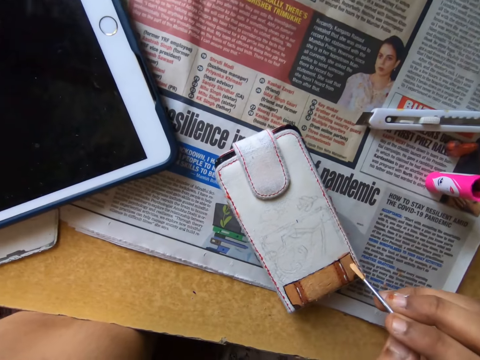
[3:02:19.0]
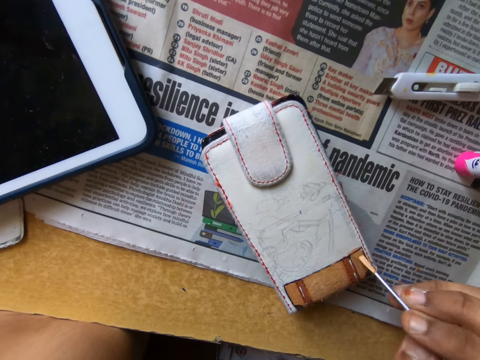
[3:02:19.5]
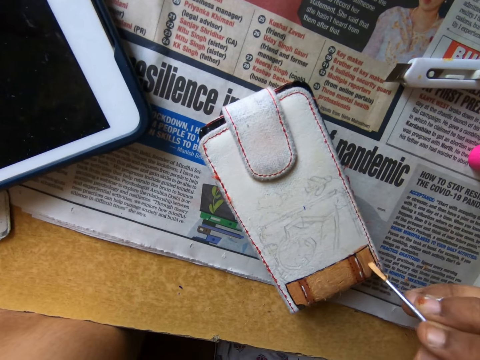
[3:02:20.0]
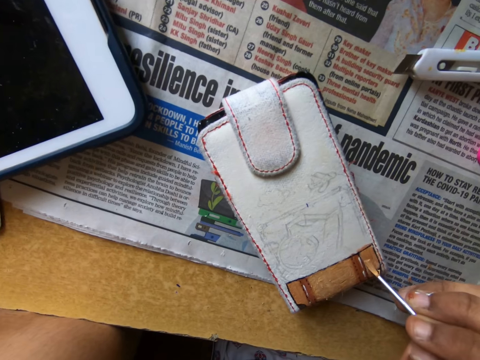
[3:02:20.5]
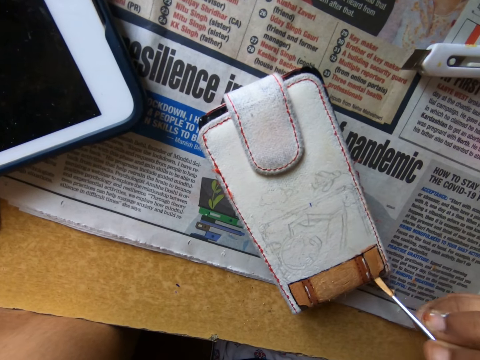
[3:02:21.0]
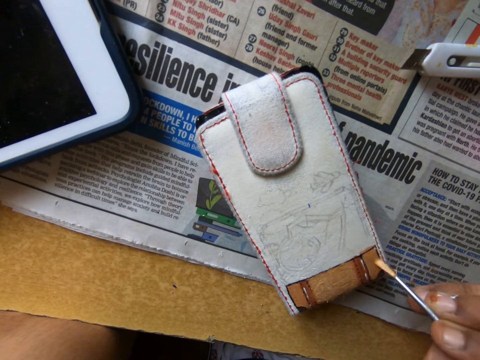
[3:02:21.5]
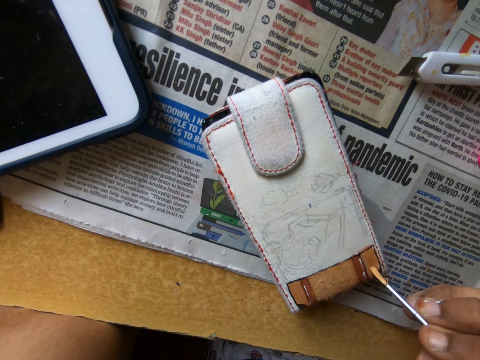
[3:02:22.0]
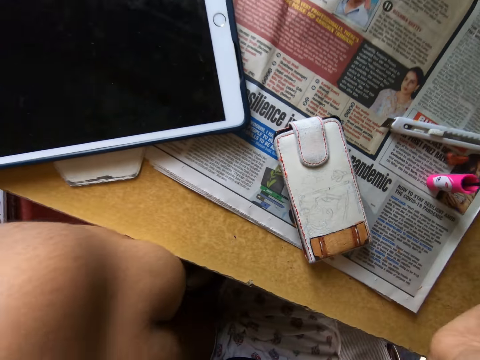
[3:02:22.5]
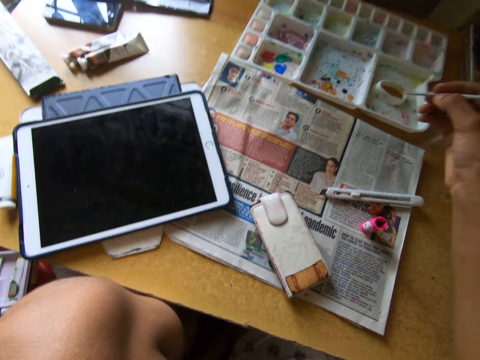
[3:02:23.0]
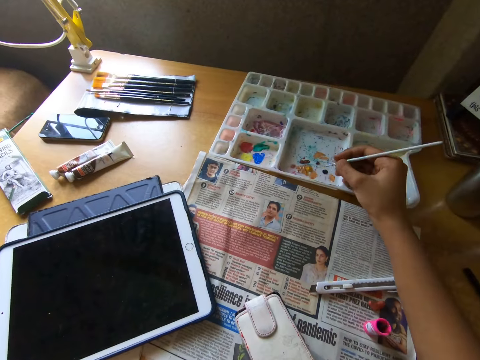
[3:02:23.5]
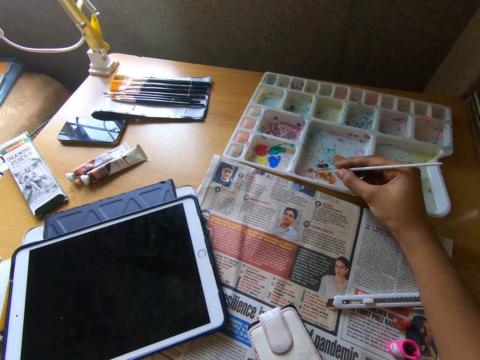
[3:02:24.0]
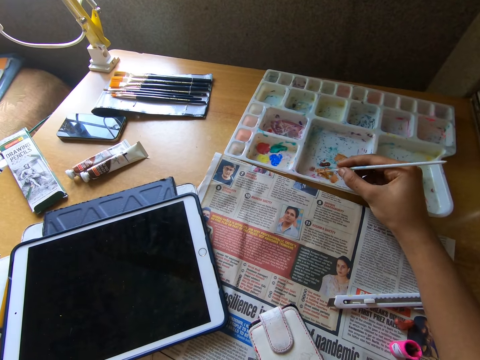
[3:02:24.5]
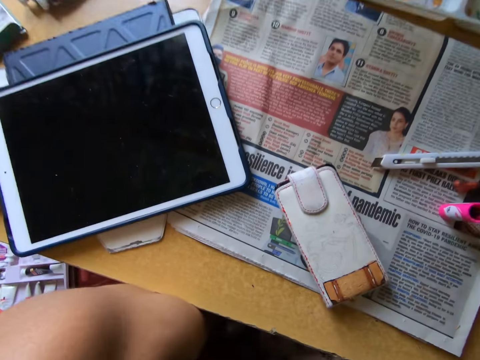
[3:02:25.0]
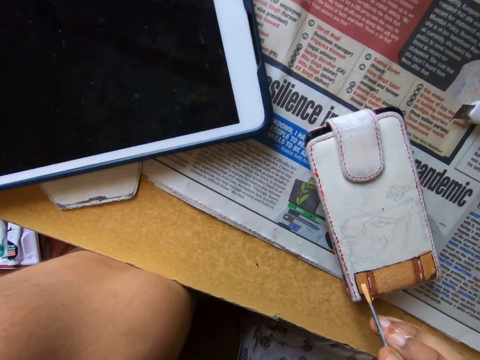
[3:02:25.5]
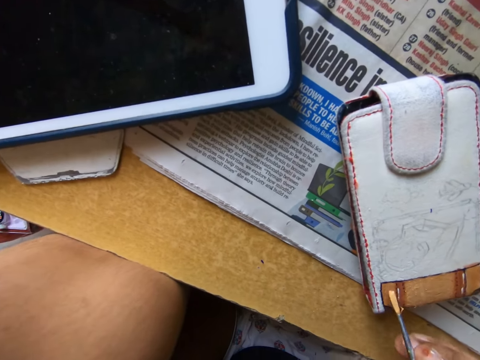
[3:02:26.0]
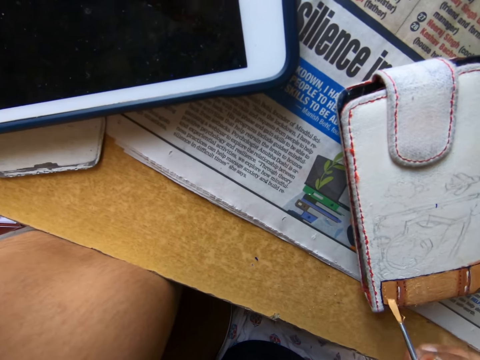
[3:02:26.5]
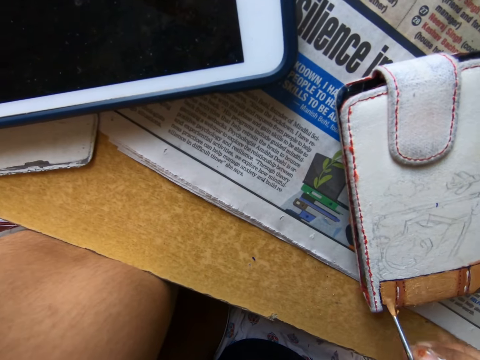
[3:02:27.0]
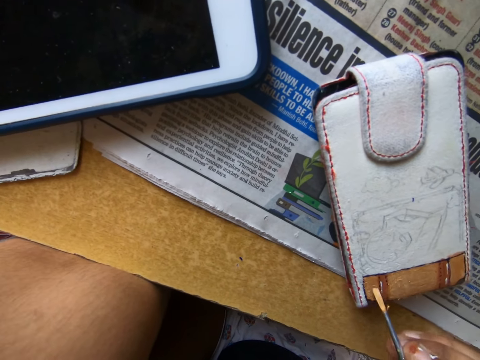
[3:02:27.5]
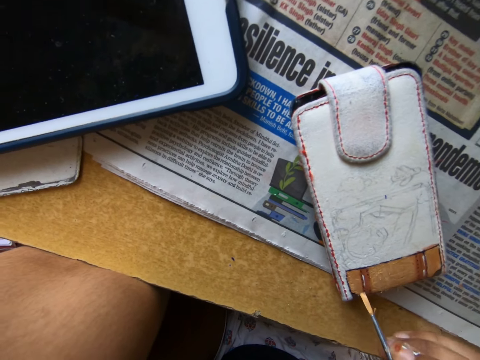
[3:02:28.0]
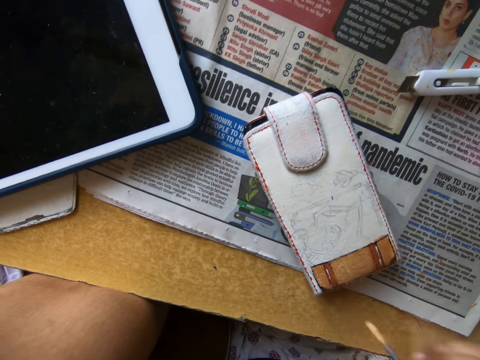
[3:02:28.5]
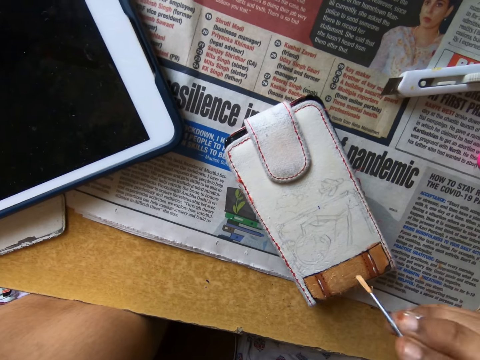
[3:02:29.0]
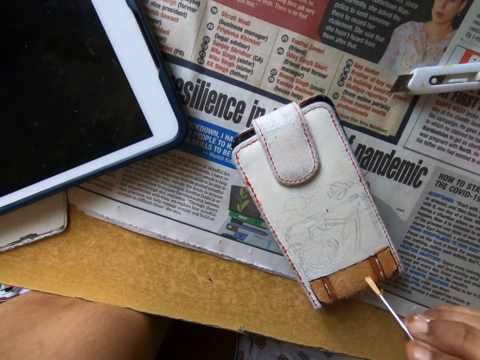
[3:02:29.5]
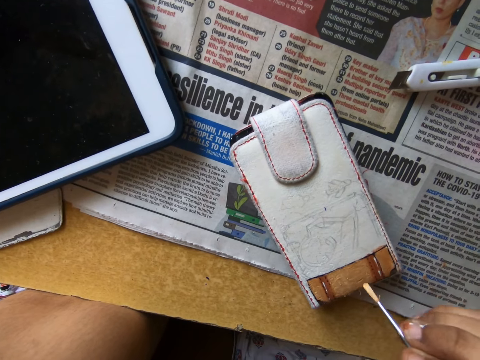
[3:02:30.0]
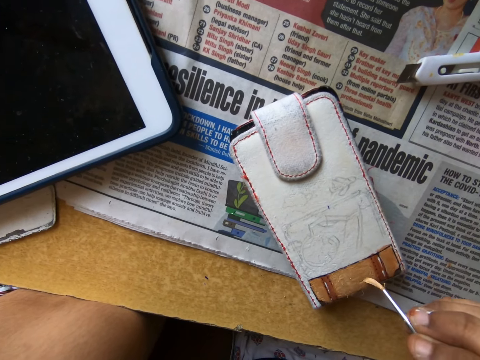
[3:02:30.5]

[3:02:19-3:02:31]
The camera wearer paints a pouch on the table with the paintbrush in her right hand. She takes paint from the paint palette with the paintbrush in her right hand. She paints the pouch on the table with the paintbrush in her right hand.

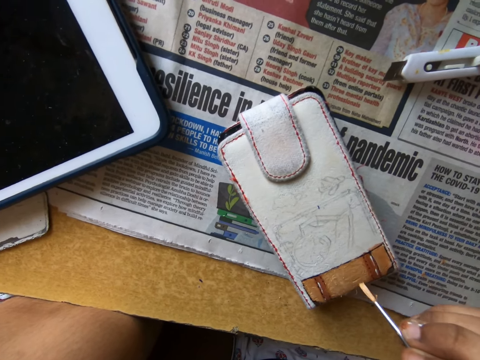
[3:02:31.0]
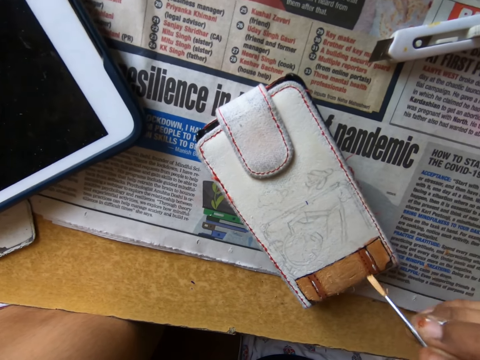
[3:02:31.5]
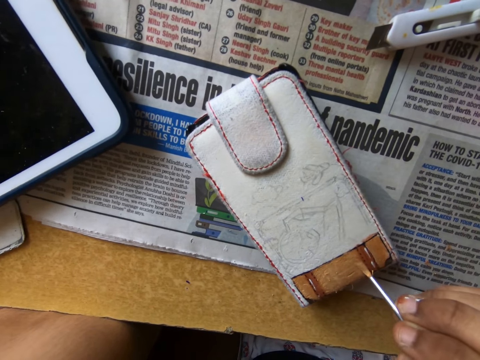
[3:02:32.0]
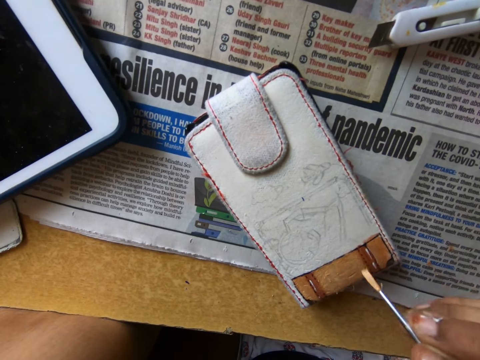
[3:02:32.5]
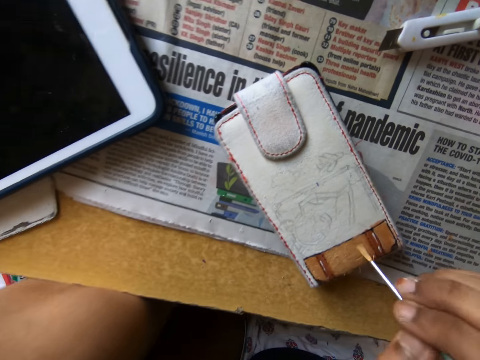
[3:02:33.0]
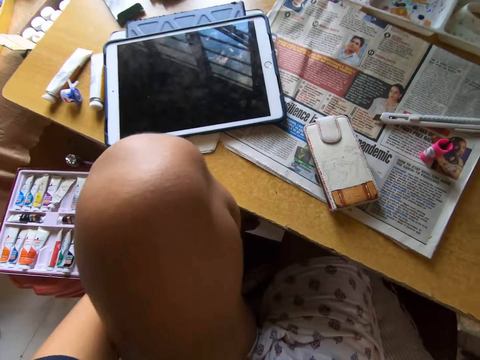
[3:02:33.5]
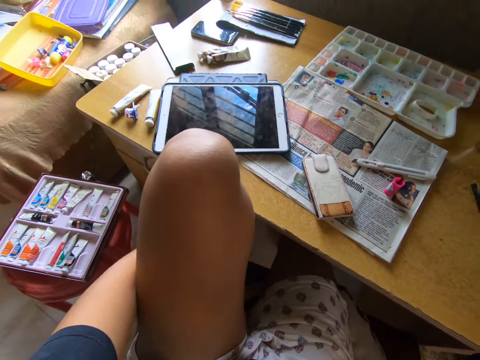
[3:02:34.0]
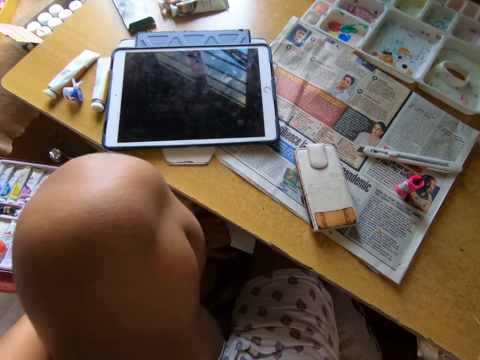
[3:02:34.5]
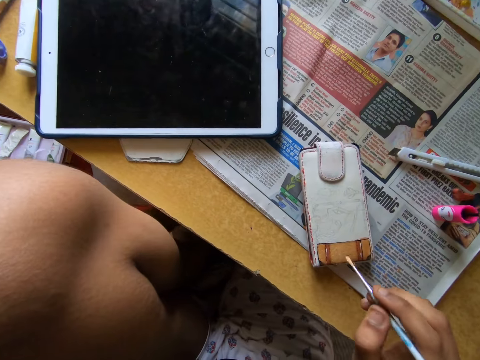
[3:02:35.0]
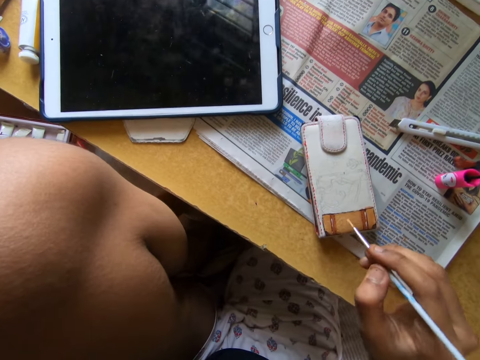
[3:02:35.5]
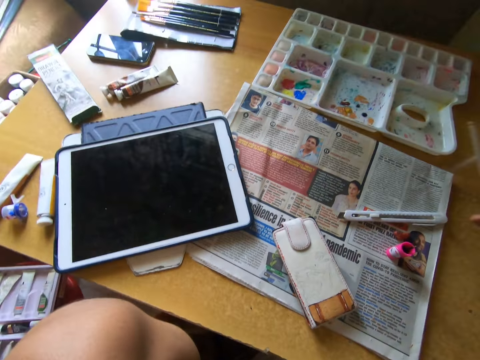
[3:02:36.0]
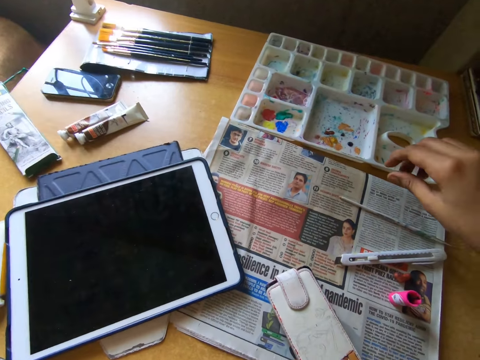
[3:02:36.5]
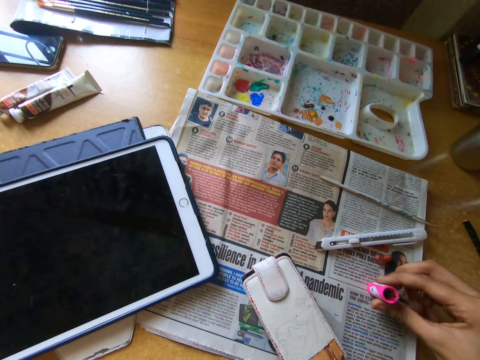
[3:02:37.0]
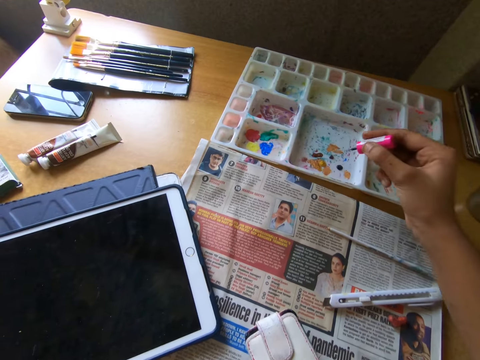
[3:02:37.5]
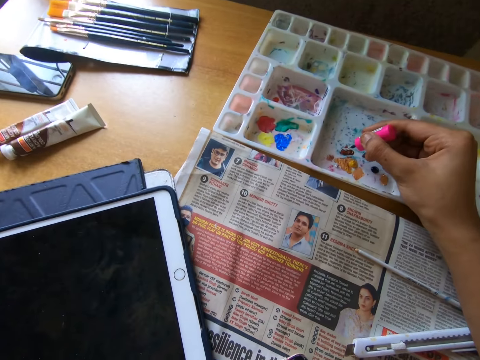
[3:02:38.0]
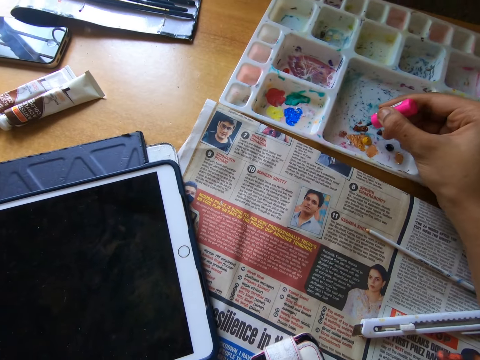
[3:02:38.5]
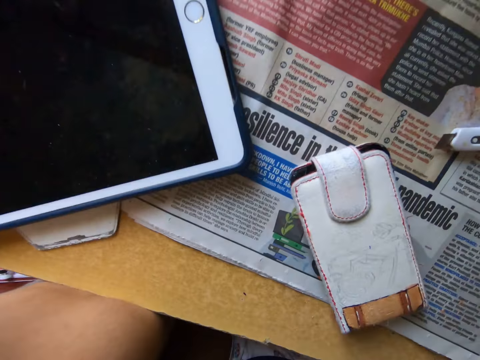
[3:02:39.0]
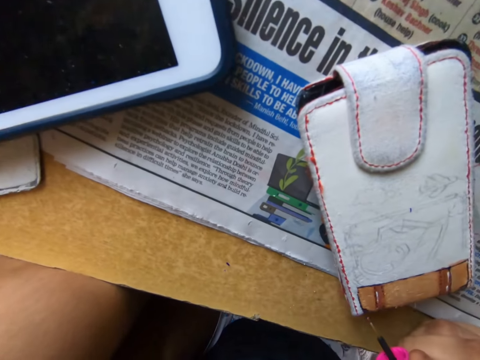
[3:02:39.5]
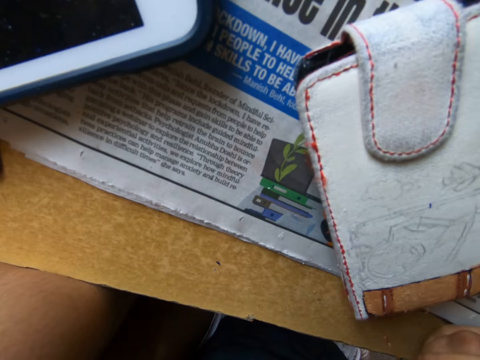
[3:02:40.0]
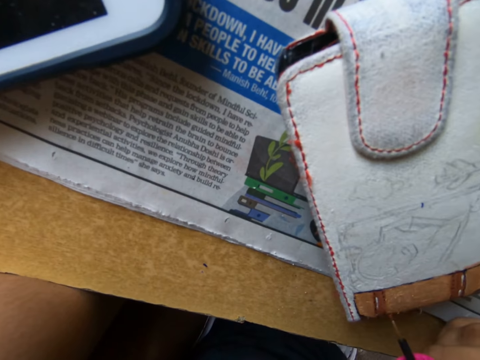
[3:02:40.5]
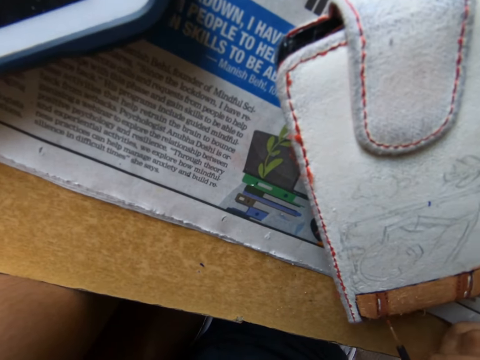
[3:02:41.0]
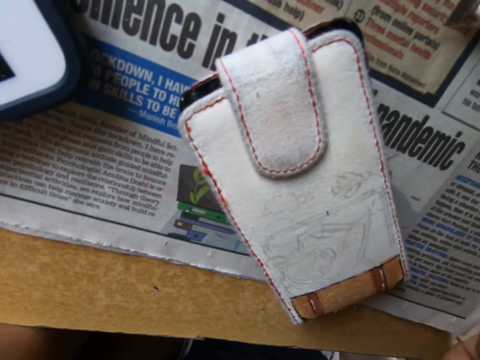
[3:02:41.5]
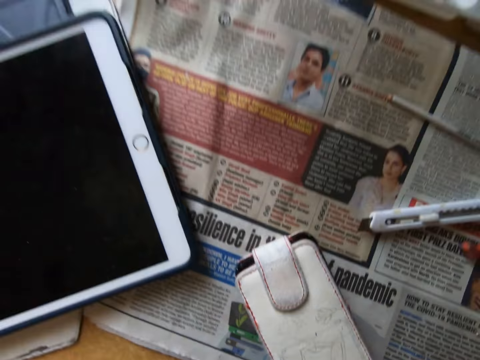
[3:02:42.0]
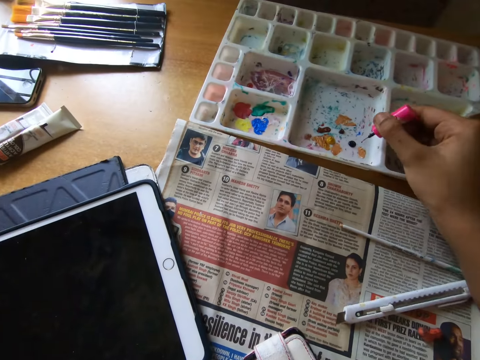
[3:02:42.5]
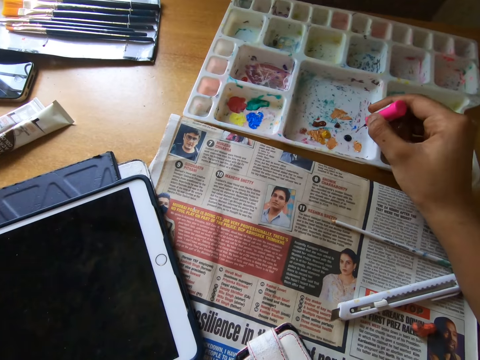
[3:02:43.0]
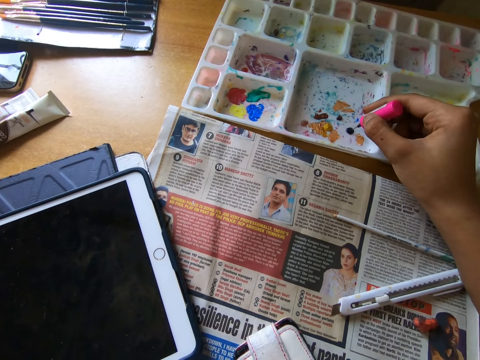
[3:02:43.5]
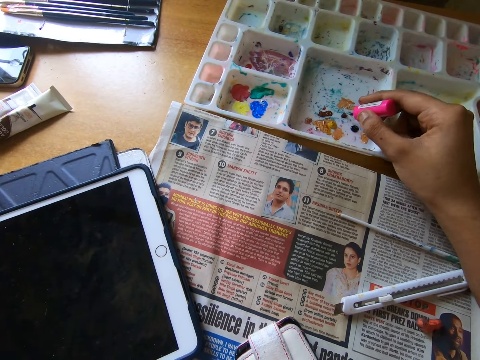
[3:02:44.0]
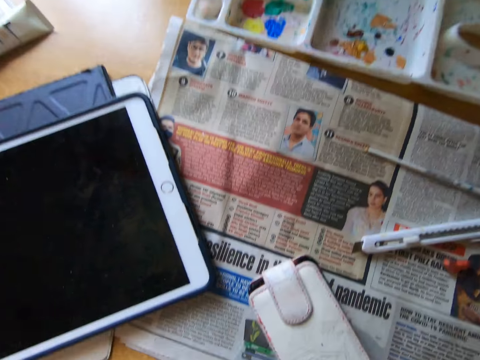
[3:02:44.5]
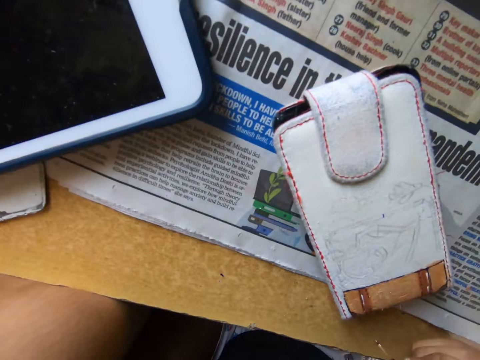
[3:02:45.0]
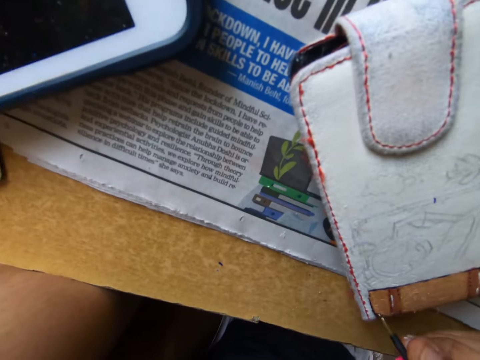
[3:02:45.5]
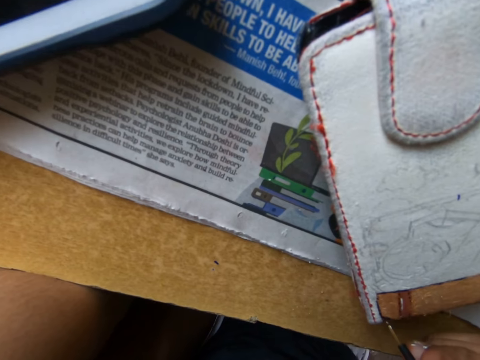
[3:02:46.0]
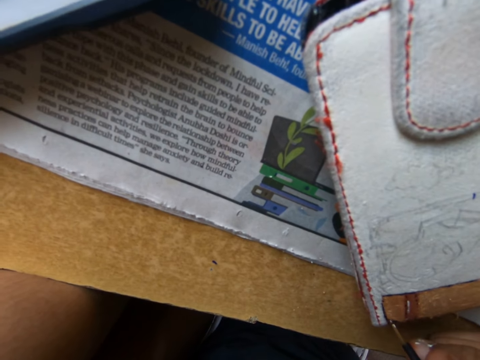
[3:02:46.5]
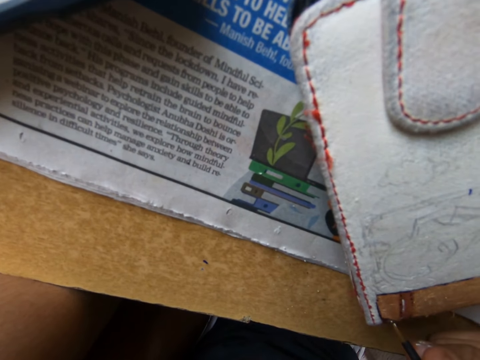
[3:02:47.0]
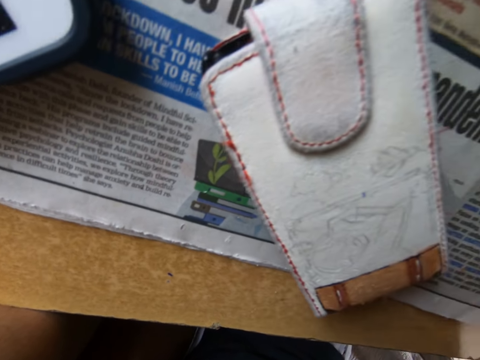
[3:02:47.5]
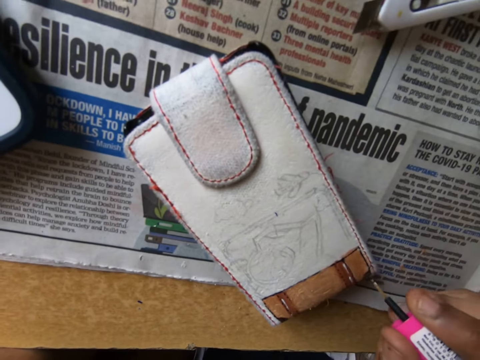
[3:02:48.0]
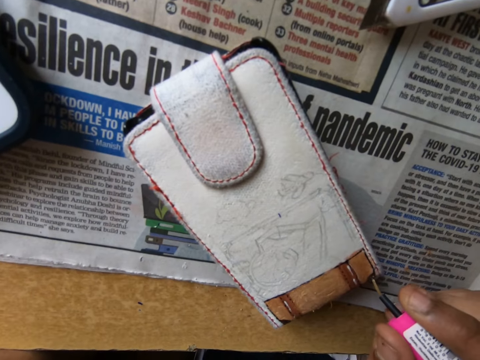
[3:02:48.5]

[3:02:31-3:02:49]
The camera wearer looks around a room. She paints a pouch with a paintbrush. She drops the paintbrush on the table with her right hand. She picks up a brush from the table with her right hand. She takes paint from the paint palette with the brush in her right hand. She paints the pouch on the table with the brush in her right hand. She takes paint from the paint palette with the brush in her right hand. She paints the pouch on the table with the brush in her right hand.
